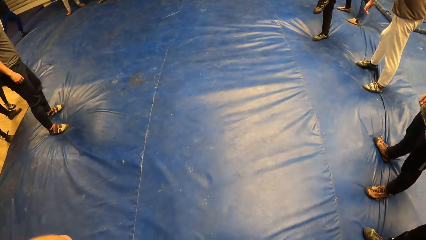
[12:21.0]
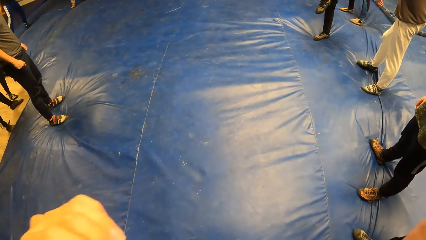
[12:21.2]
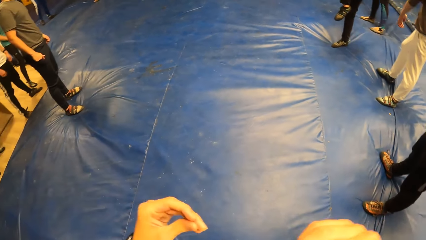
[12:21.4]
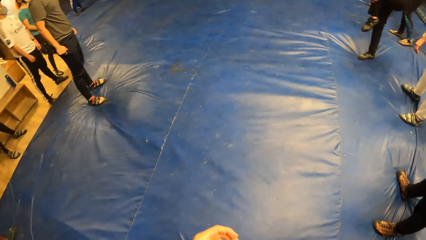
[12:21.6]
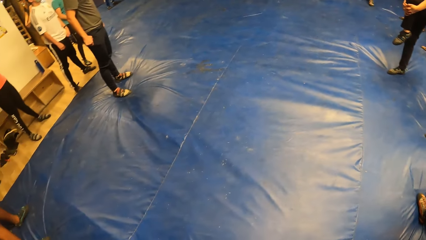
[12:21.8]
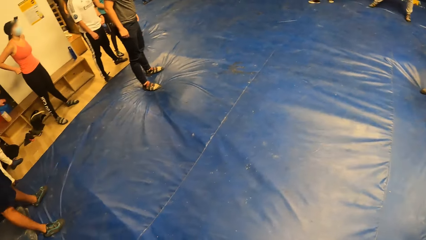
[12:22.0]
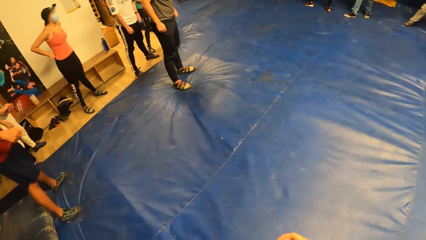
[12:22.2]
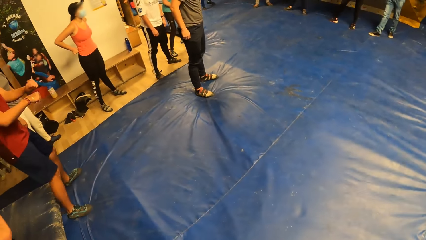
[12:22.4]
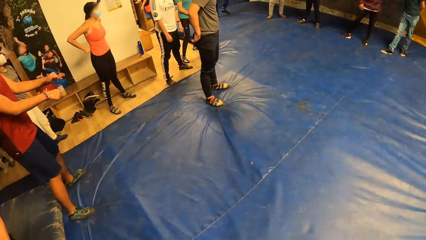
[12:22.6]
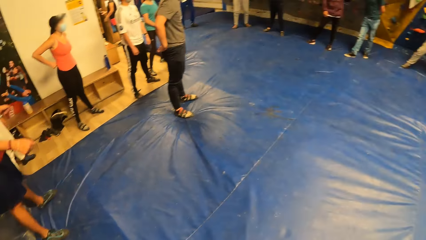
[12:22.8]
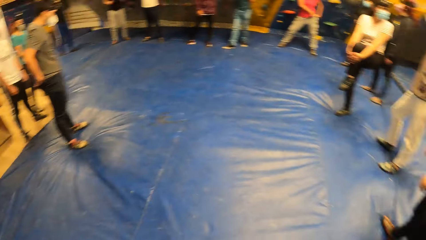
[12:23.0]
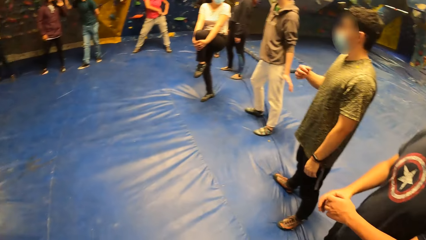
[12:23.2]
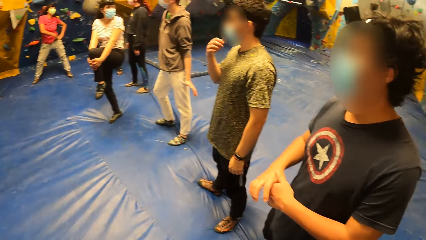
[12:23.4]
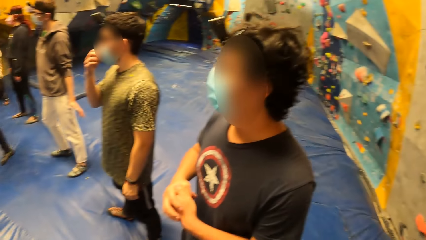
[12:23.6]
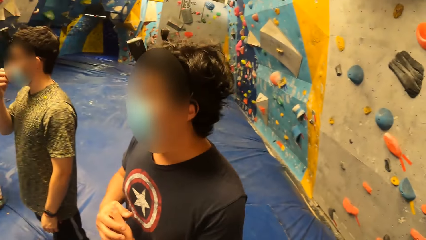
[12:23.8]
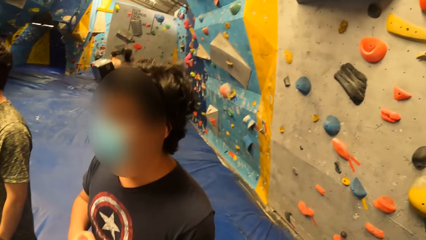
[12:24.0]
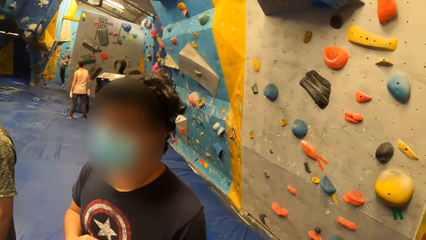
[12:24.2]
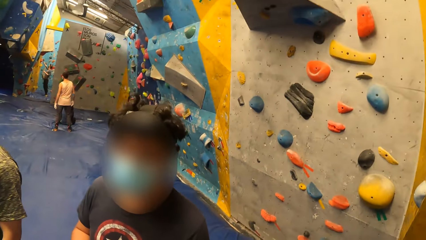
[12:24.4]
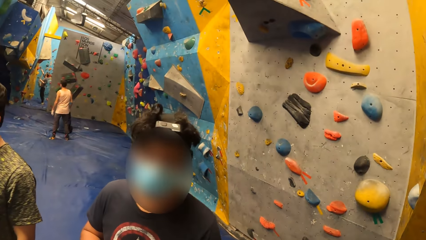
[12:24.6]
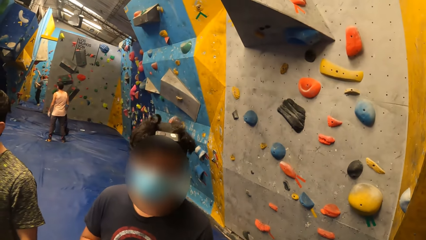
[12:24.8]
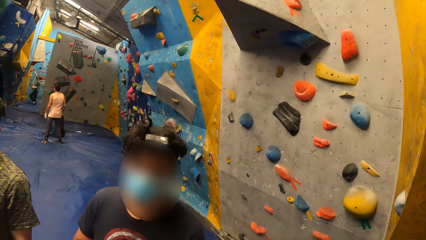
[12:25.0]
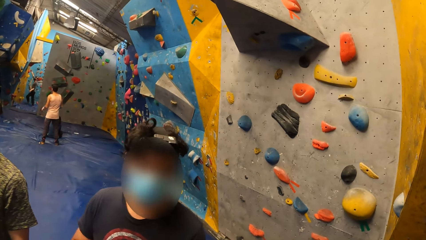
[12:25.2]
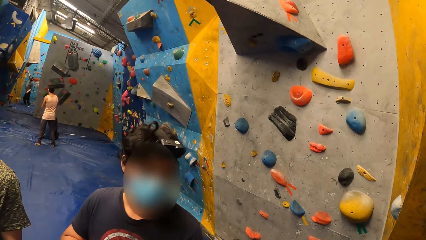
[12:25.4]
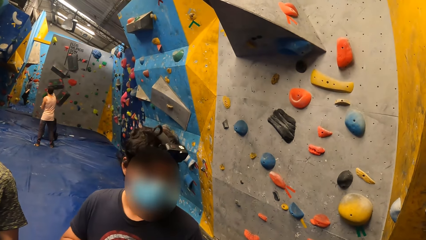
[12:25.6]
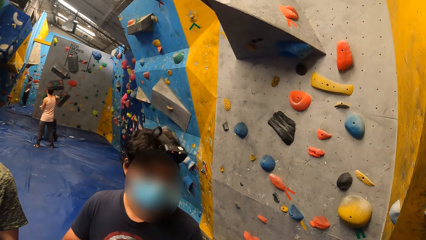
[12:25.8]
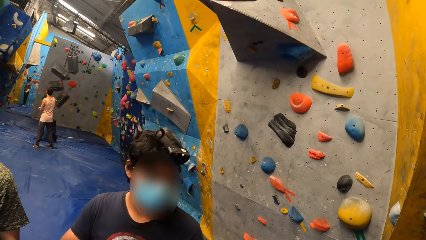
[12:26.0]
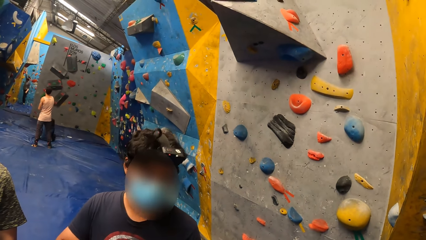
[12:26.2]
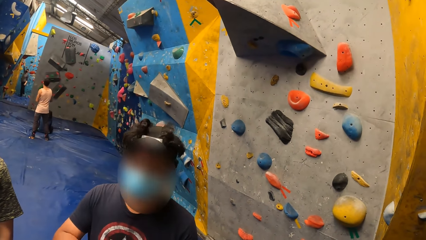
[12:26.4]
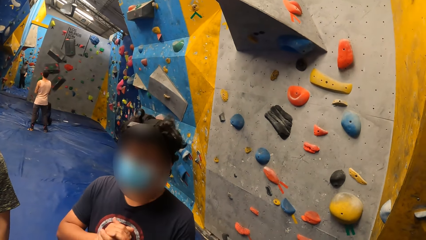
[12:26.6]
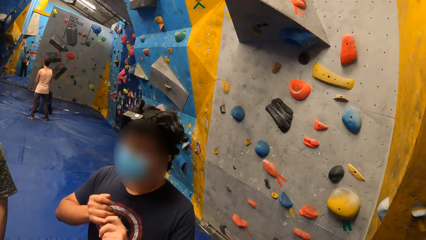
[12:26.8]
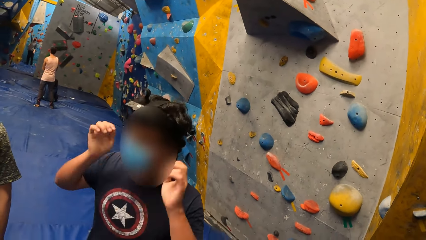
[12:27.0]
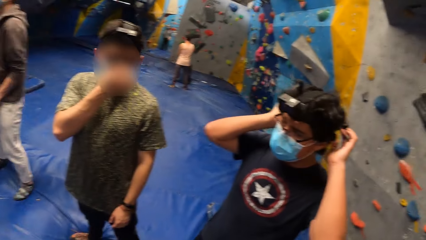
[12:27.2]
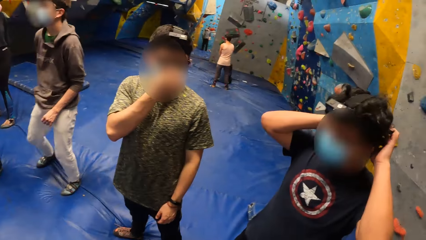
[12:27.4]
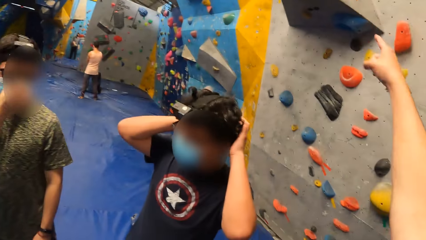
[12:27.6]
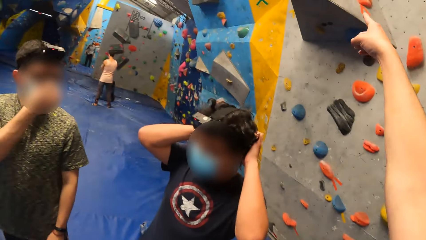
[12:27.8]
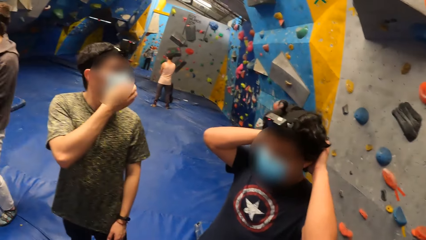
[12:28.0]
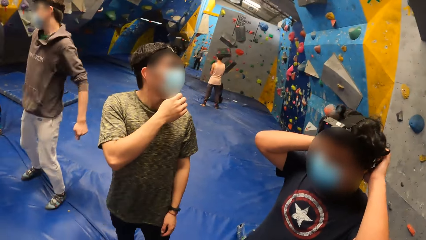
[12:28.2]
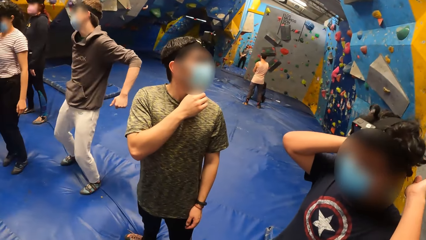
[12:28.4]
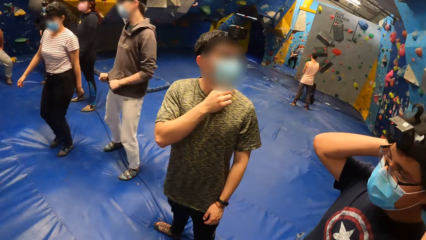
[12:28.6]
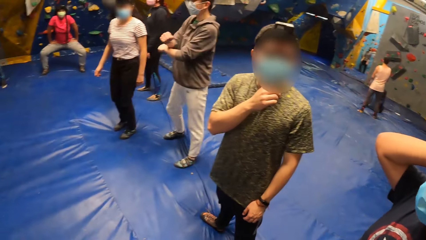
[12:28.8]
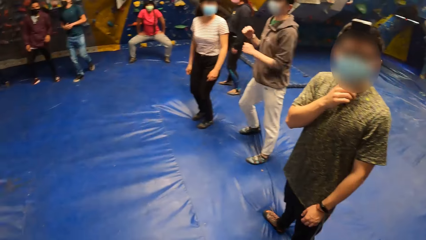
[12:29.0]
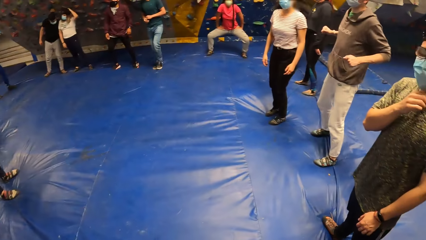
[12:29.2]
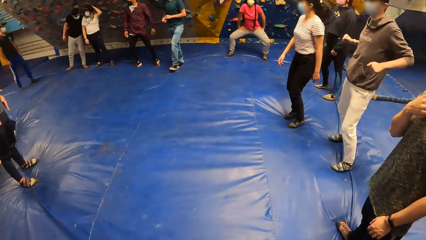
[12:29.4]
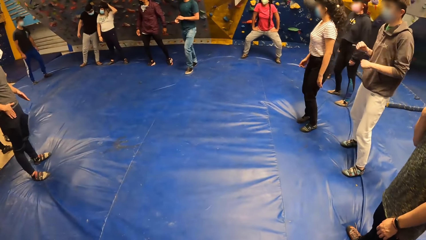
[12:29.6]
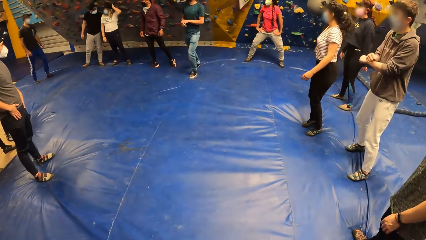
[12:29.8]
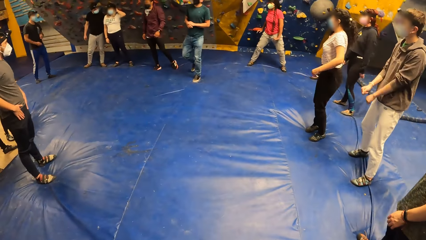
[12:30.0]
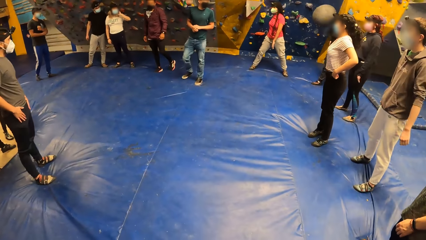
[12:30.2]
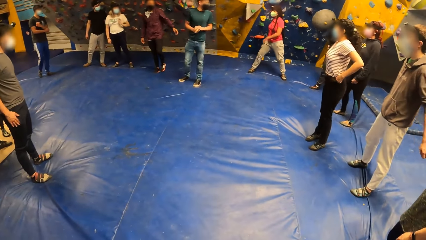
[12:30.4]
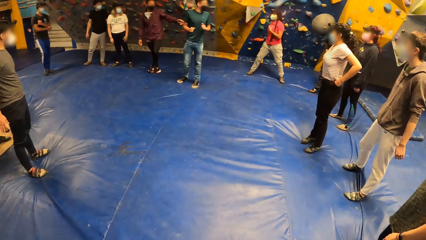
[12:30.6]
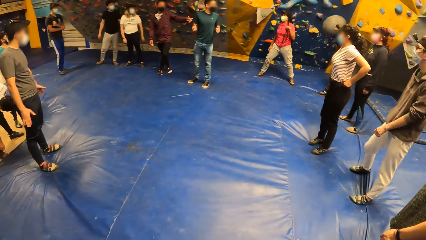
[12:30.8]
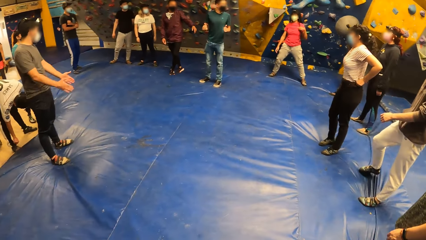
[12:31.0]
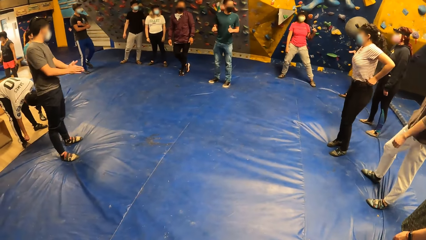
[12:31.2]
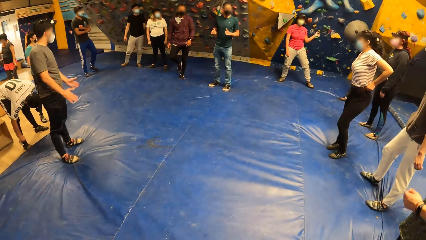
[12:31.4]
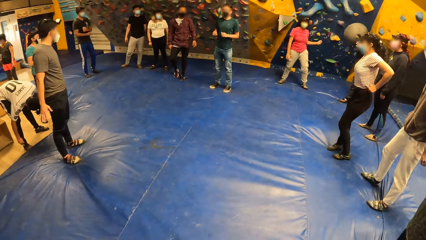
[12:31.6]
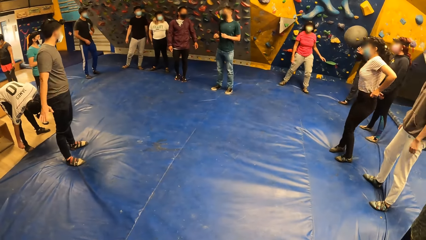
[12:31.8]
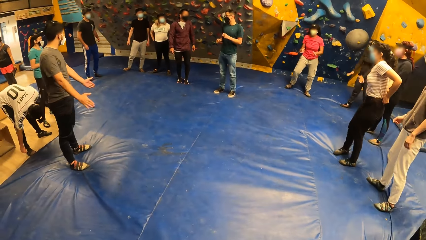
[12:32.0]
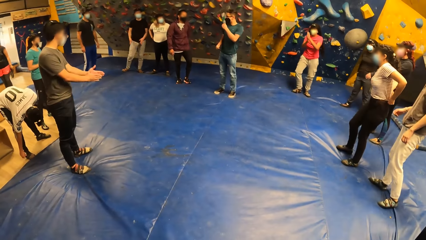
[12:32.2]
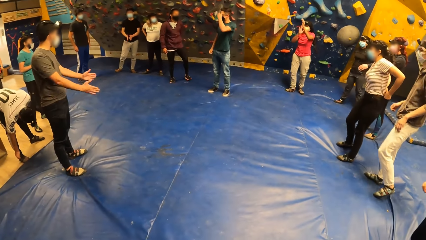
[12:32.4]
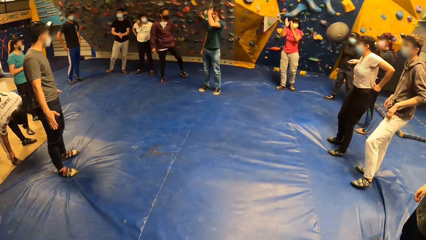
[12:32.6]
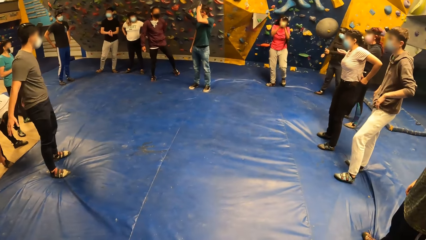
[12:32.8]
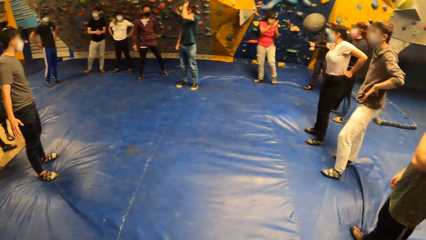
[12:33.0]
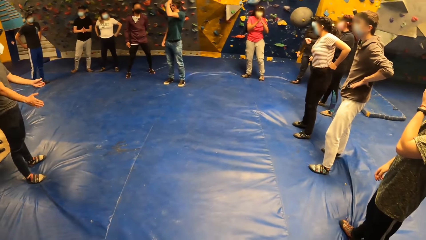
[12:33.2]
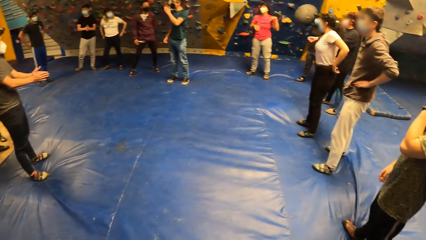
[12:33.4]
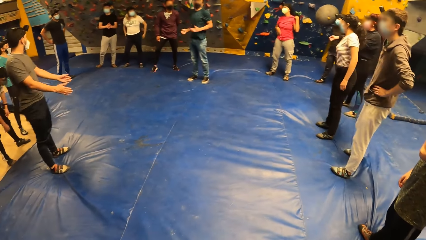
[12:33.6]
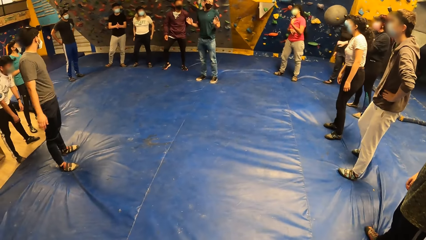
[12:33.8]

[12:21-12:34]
The camera wearer waves a hand up. They look around. A man looks at the camera wearer. The man holds his hands up. The camera wearer looks around. They point a finger. They look around the hall.

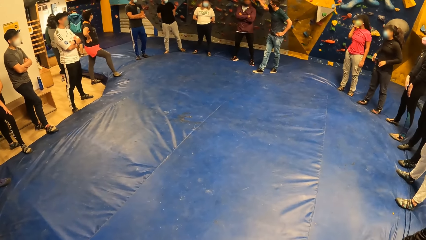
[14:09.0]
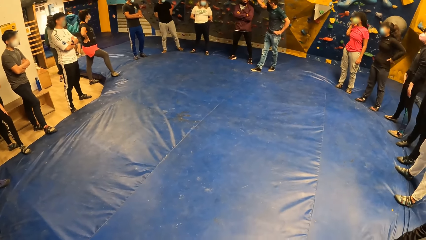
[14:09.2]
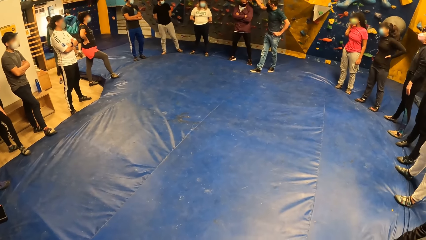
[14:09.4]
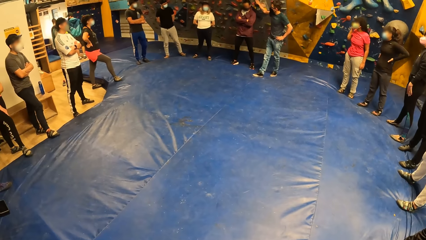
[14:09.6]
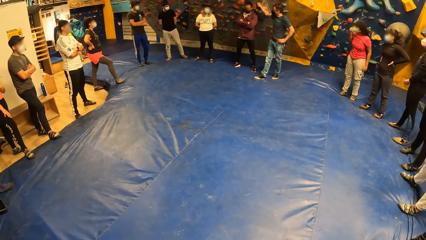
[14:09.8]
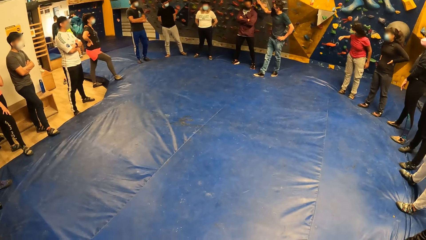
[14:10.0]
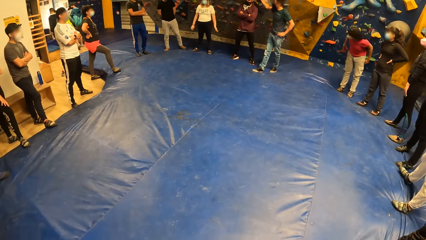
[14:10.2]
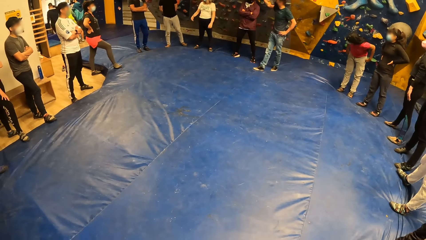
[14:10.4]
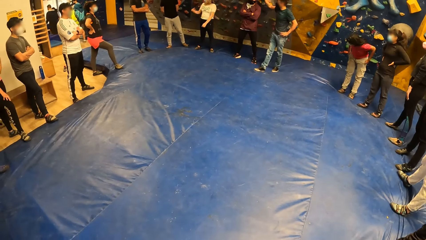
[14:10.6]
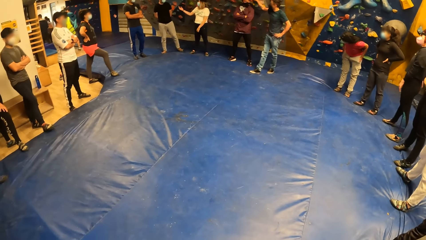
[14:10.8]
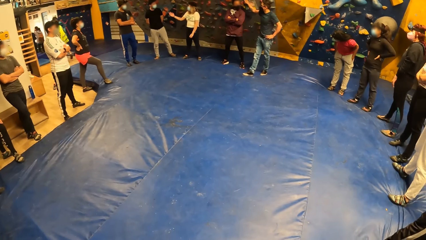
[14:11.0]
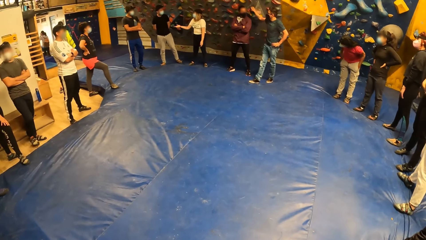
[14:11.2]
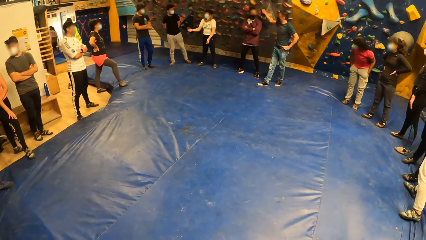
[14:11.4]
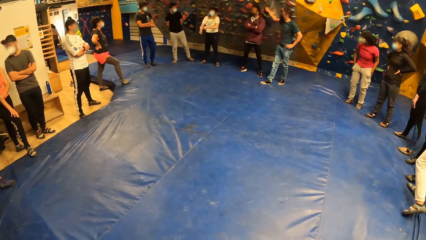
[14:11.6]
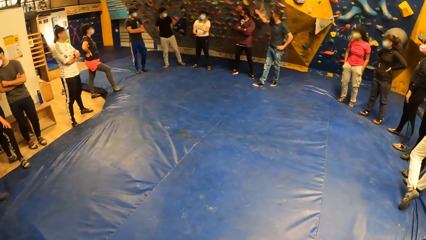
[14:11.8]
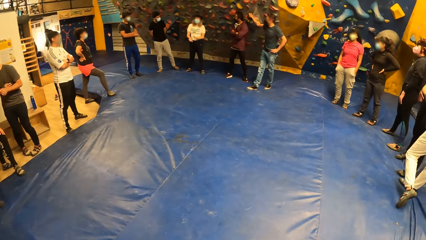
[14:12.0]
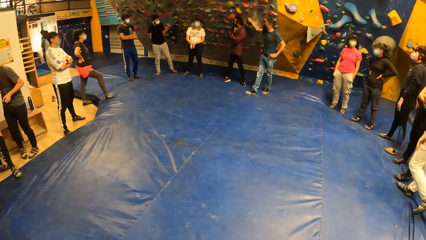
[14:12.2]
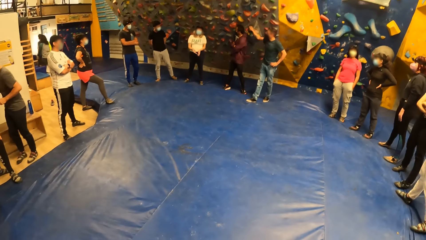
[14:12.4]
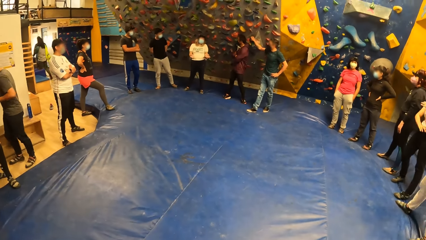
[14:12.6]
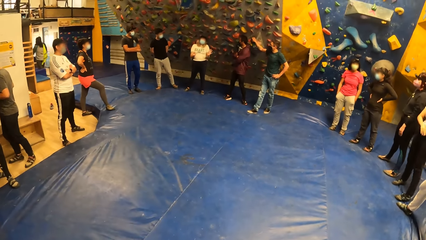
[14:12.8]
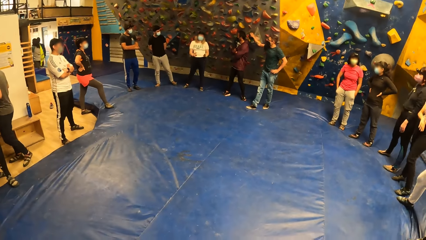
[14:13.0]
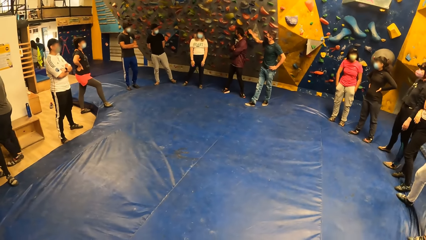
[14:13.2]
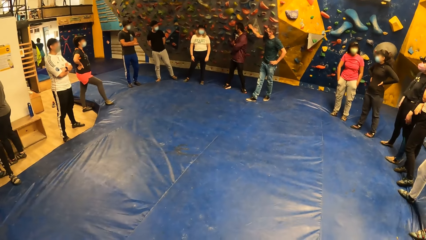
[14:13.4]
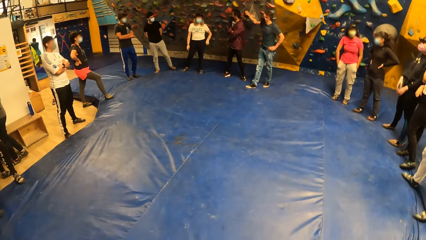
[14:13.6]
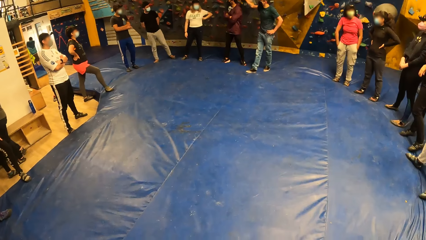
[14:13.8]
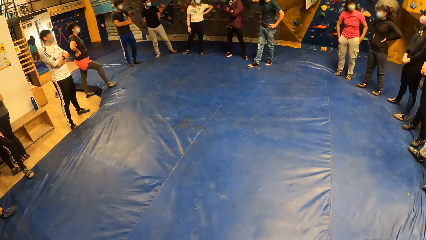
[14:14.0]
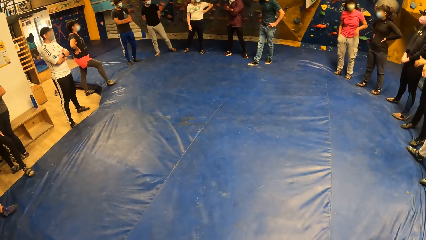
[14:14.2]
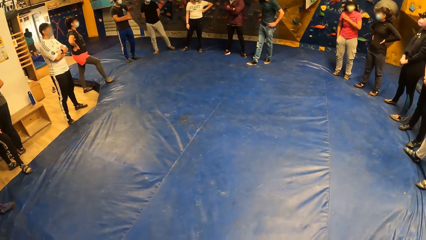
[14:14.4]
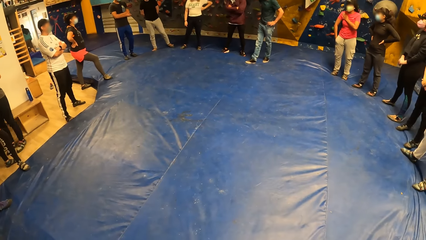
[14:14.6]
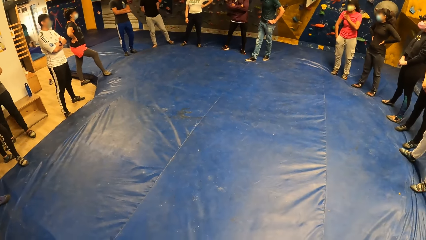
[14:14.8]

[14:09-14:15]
A woman interacts with the group of people.
